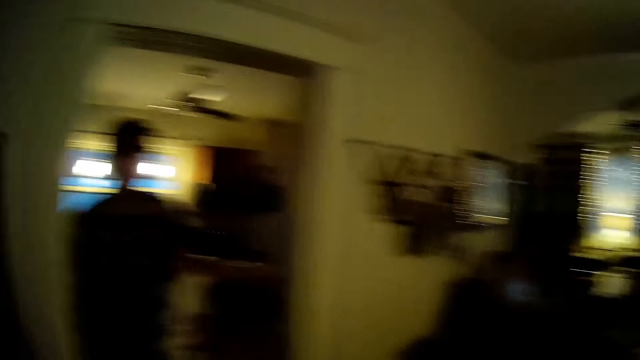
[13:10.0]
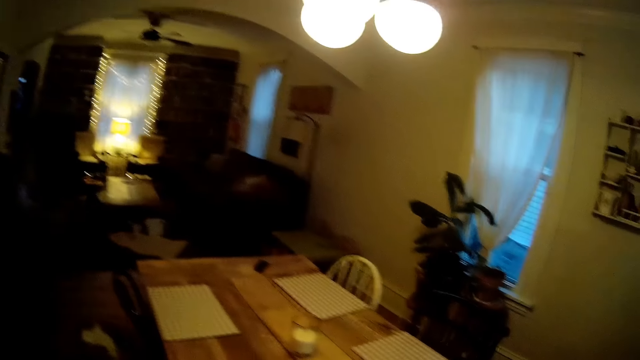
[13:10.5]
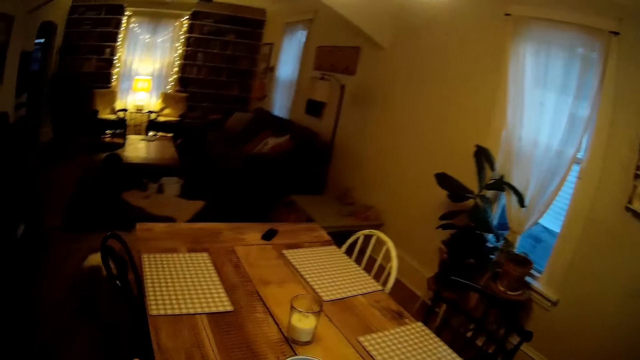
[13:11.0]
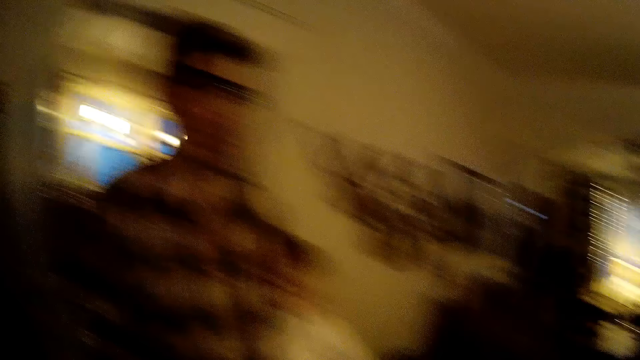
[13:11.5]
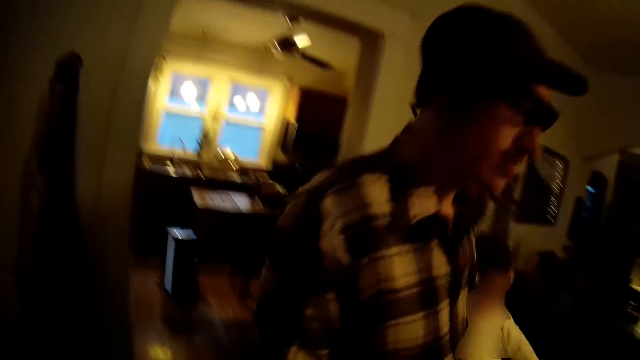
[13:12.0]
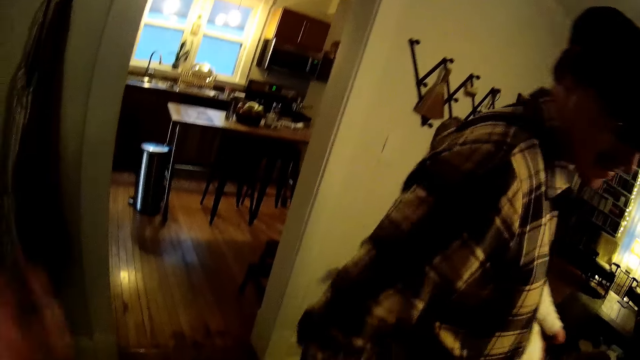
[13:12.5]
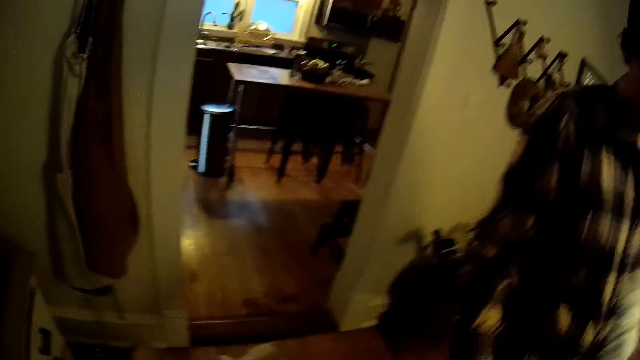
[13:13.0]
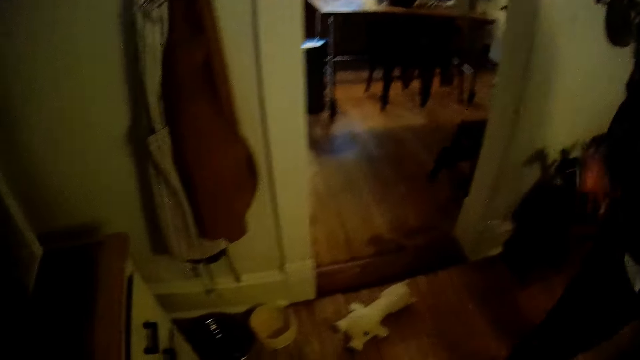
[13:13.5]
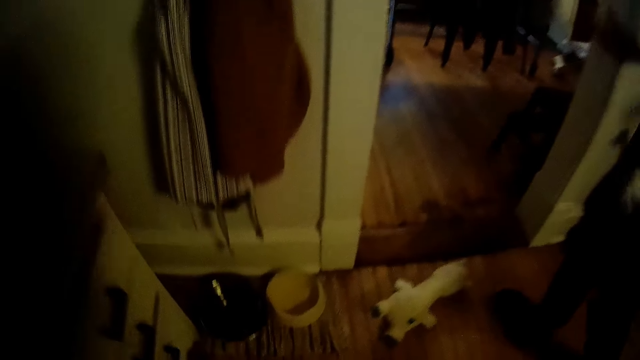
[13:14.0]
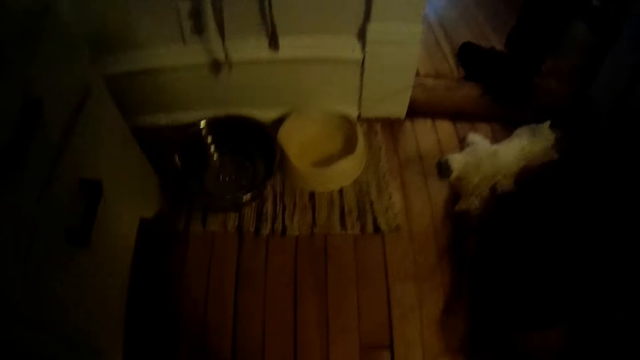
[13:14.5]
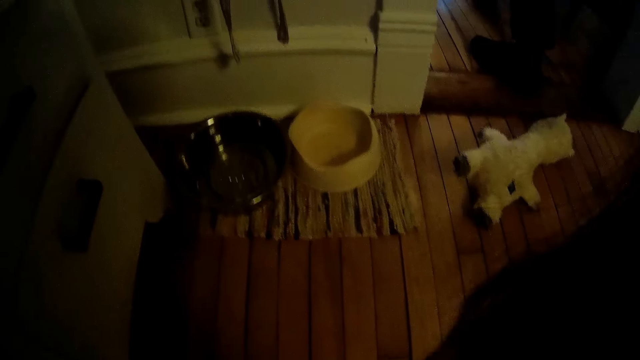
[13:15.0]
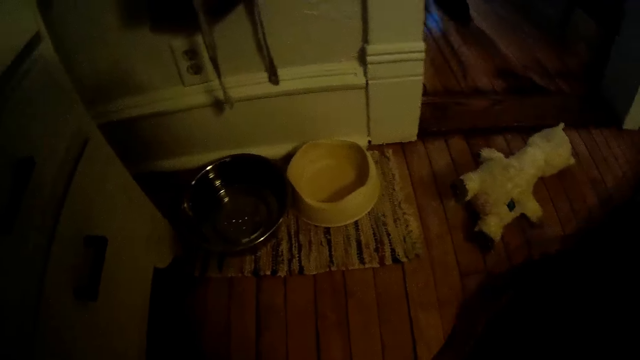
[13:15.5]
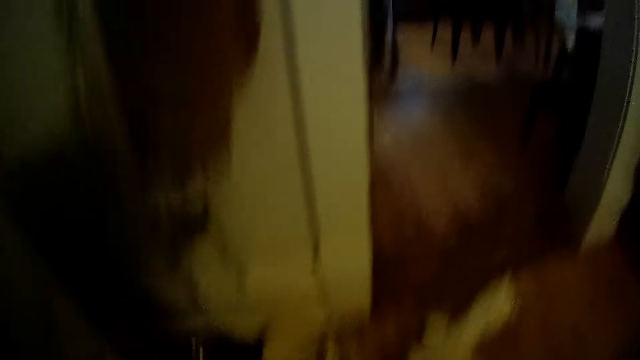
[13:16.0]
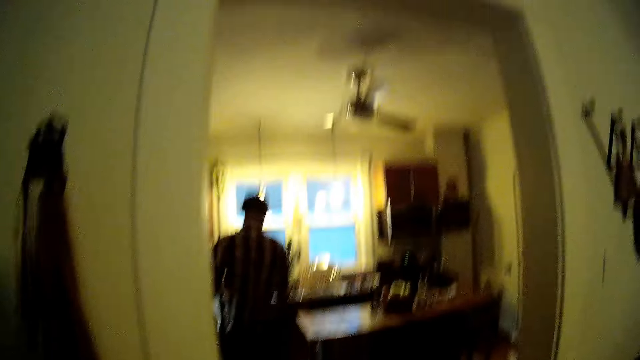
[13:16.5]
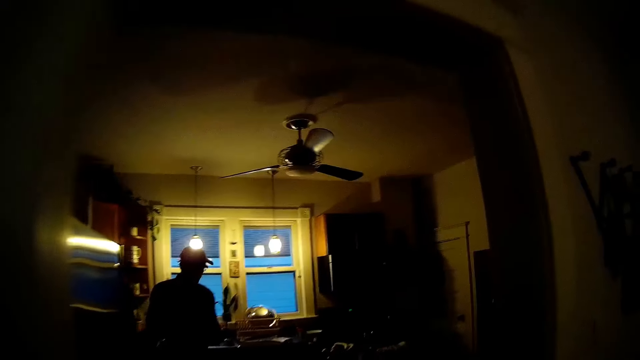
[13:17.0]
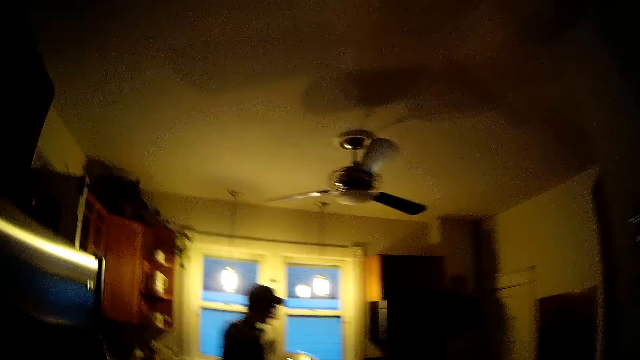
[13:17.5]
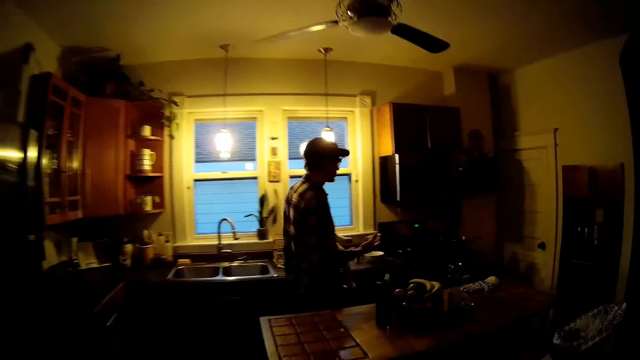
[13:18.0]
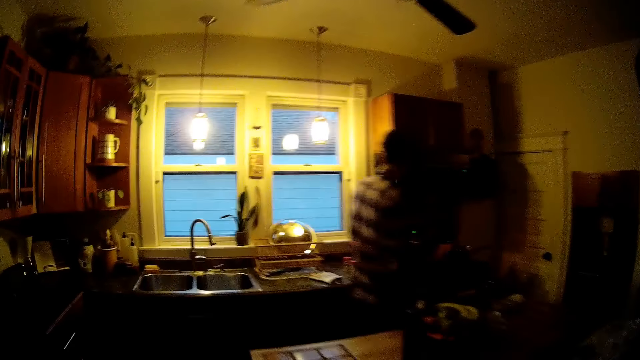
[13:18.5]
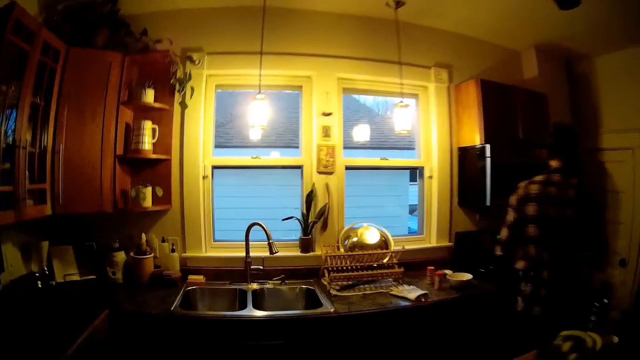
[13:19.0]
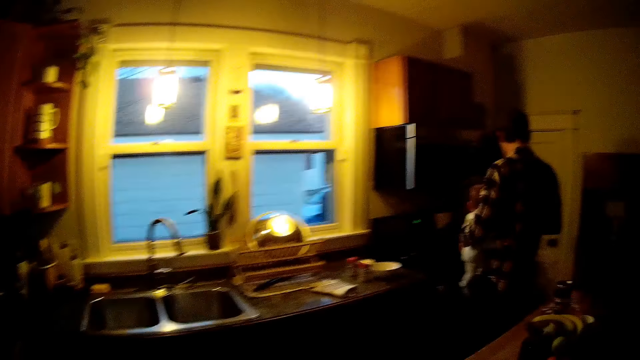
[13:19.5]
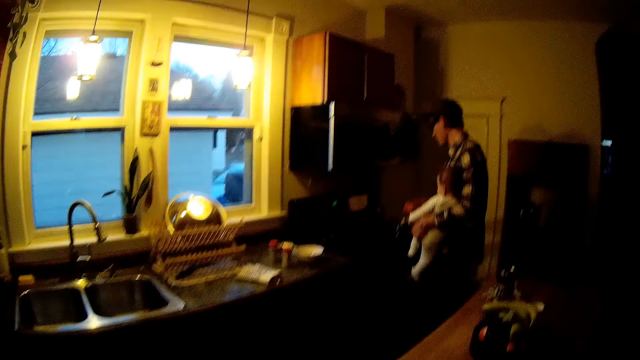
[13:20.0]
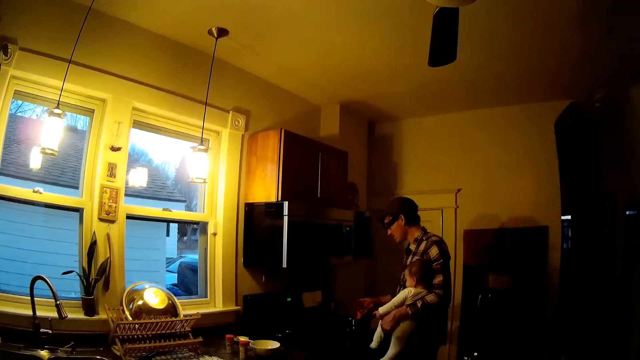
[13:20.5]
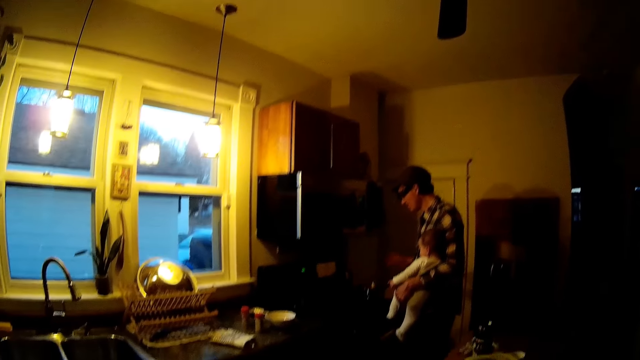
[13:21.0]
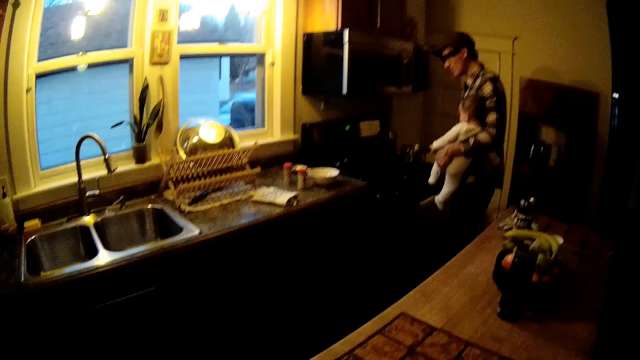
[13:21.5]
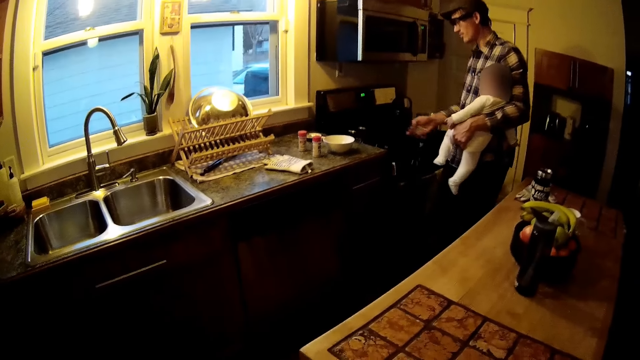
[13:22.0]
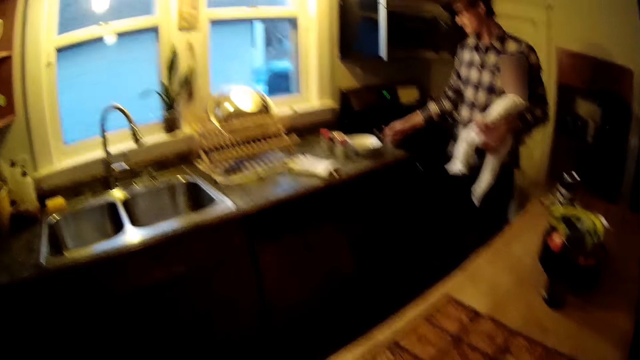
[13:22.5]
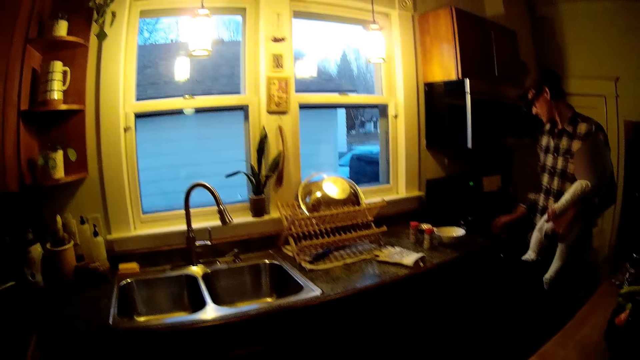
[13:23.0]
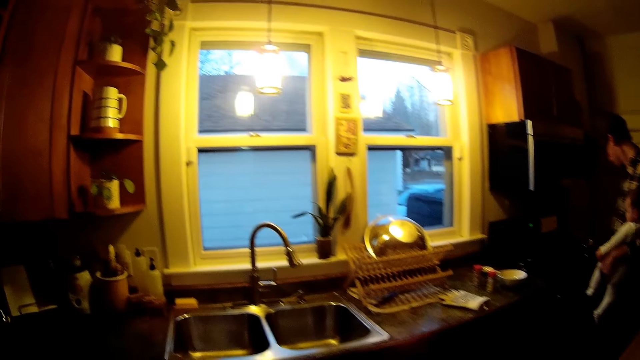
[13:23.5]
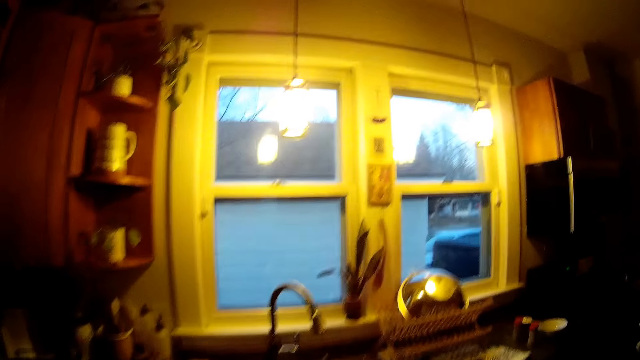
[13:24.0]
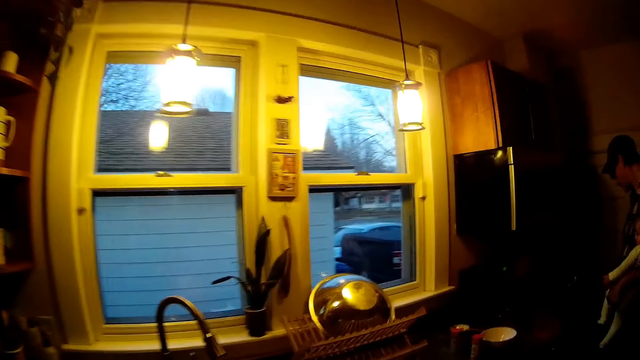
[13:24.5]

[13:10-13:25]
The man walks into the dining area. The man walks into the kitchen. The camera wearer walks into the kitchen and talks to the man. The man drops bad food in a trash with his right hand. He drops a bowl on the kitchen countertop with his right hand.

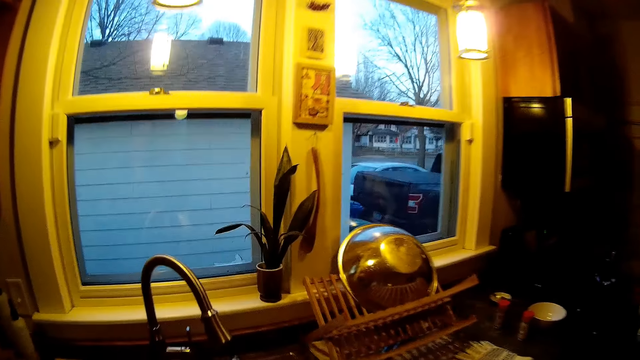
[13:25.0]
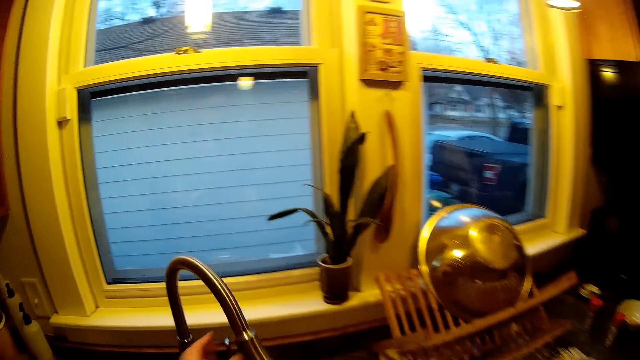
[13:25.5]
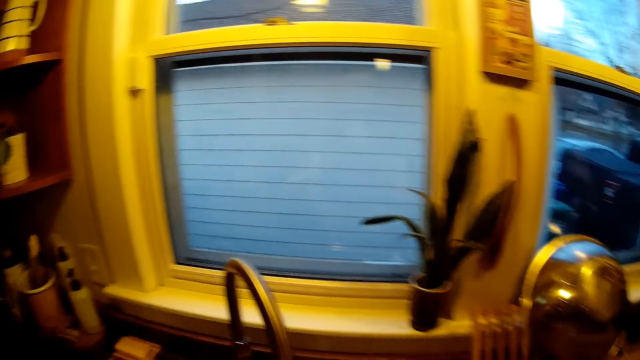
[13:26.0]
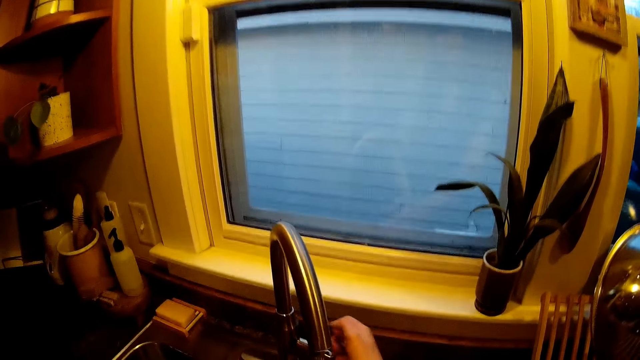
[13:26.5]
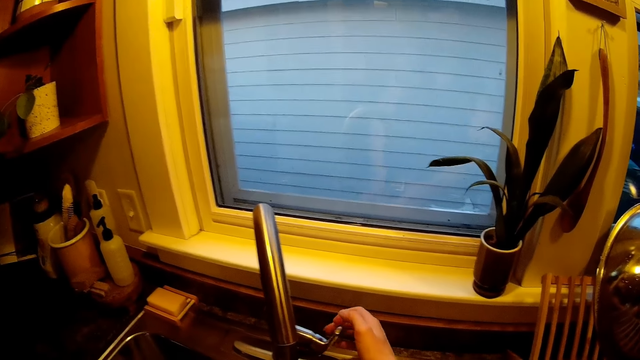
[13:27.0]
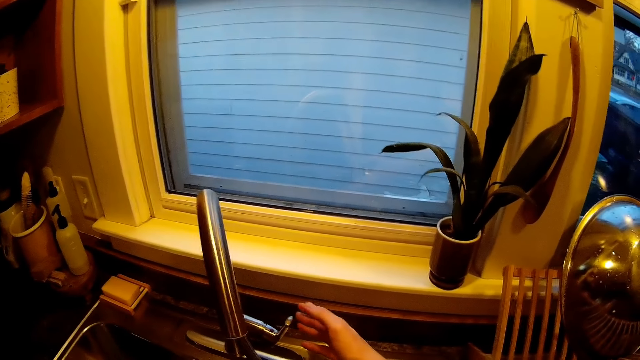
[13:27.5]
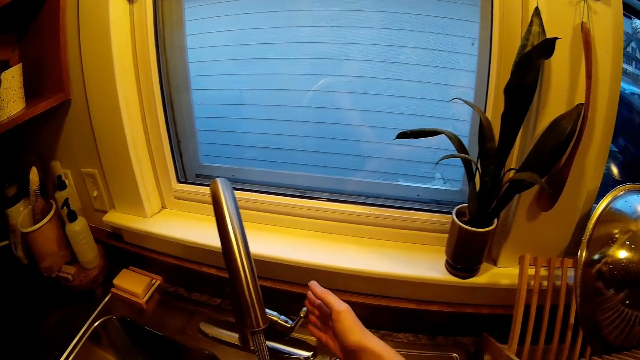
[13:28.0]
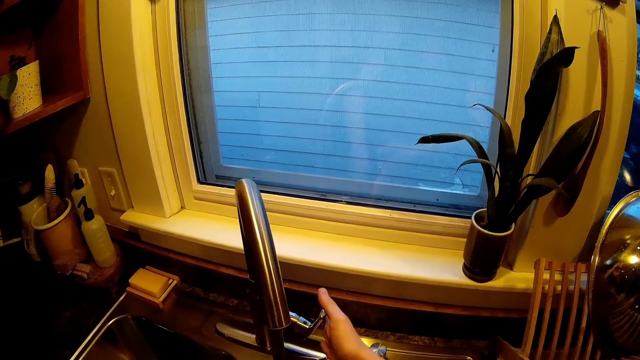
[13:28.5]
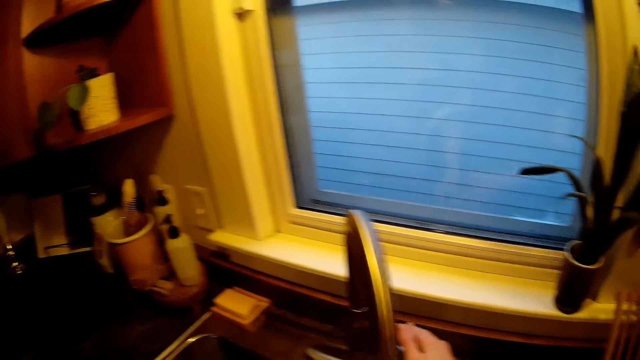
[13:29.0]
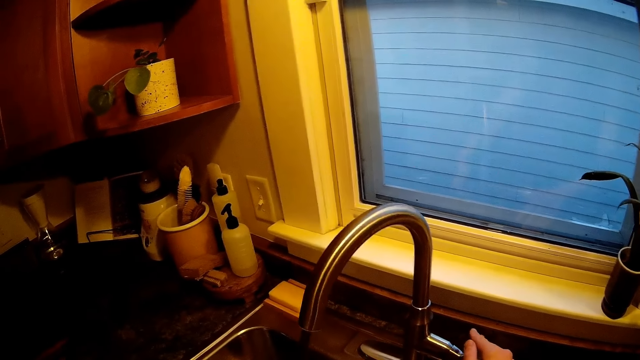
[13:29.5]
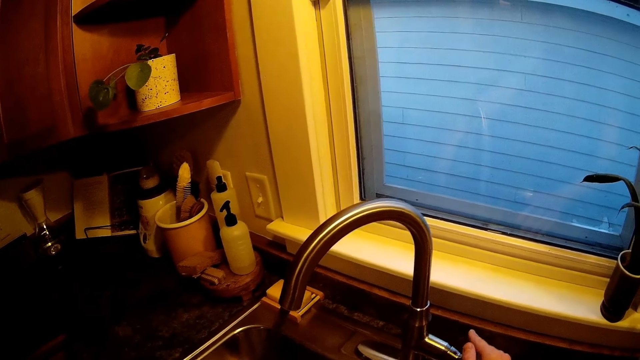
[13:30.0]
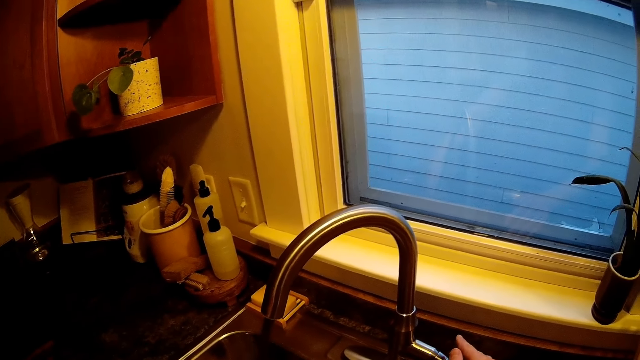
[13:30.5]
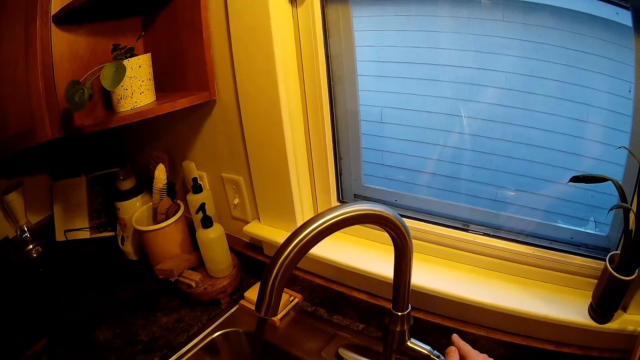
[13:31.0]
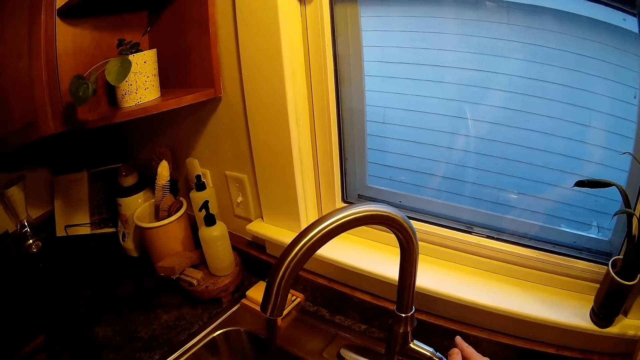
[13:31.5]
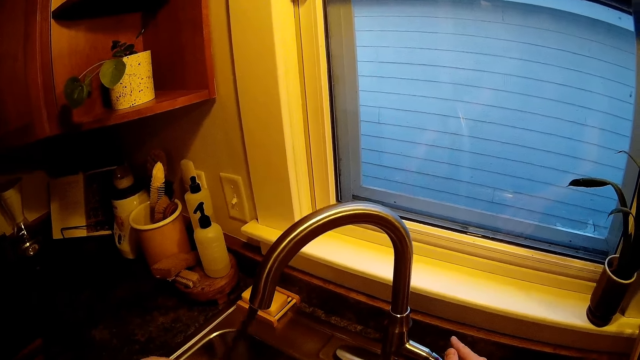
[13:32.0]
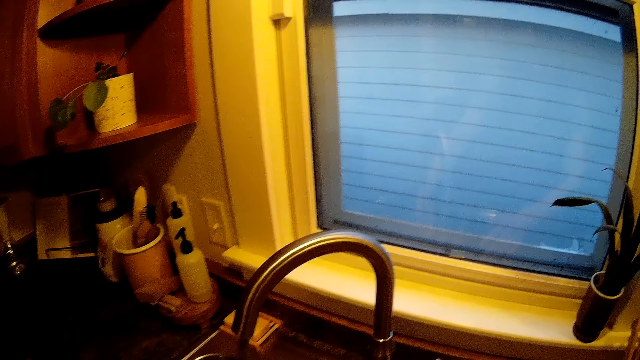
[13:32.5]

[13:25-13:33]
The man talks to the camera wearer. The camera wearer adjusts the tap head with her left hand. She opens the tap with her right hand. She closes the tap with her right hand. She rinses the sink with her left hand with water from the tap.
